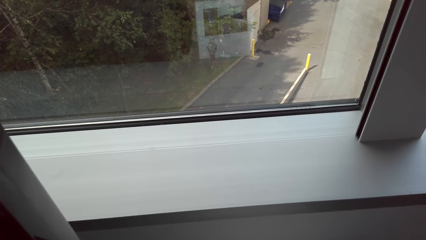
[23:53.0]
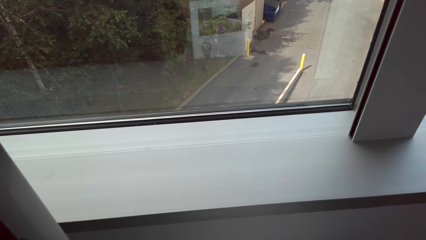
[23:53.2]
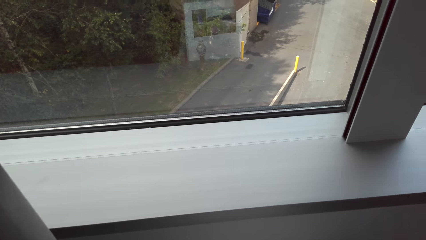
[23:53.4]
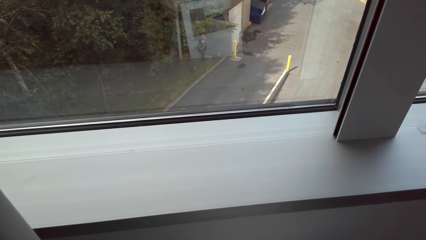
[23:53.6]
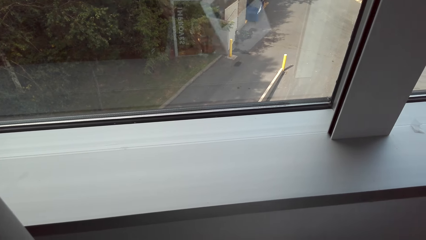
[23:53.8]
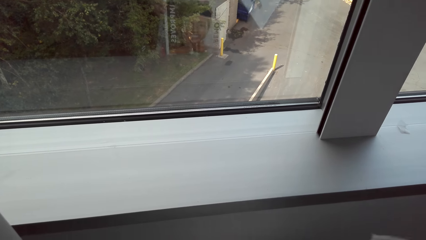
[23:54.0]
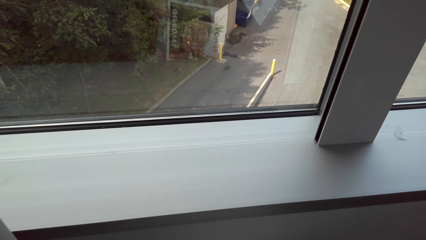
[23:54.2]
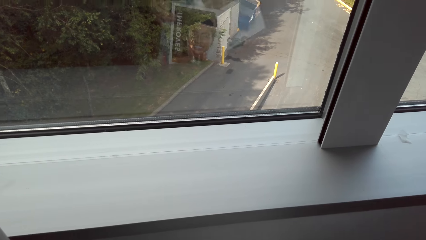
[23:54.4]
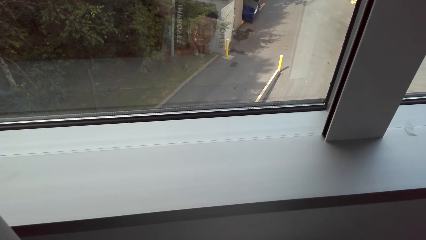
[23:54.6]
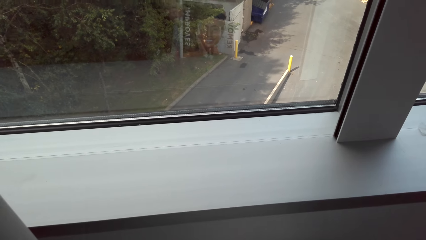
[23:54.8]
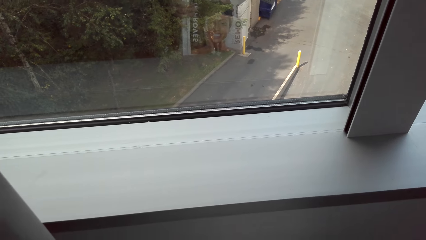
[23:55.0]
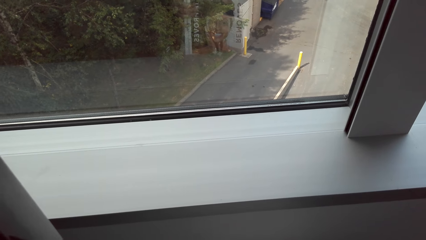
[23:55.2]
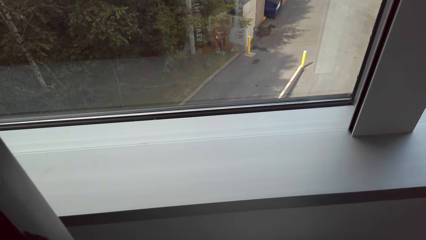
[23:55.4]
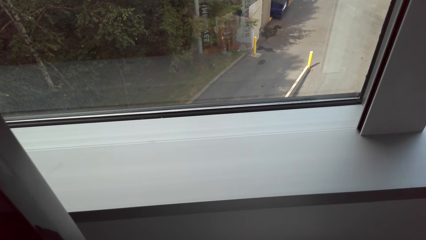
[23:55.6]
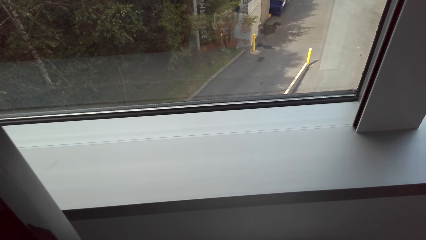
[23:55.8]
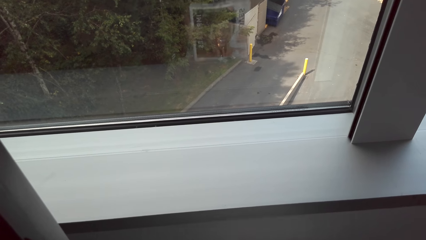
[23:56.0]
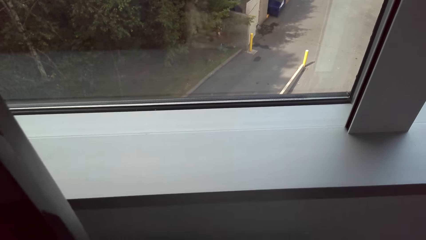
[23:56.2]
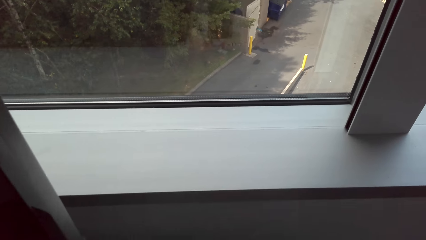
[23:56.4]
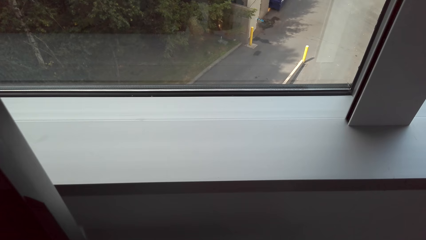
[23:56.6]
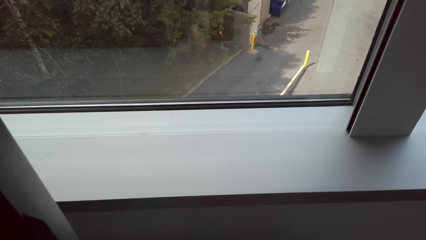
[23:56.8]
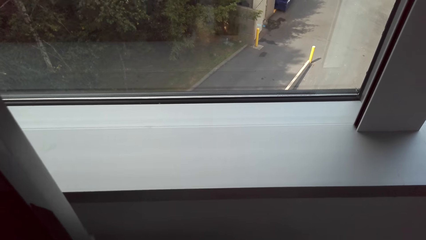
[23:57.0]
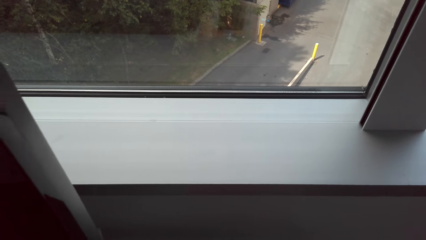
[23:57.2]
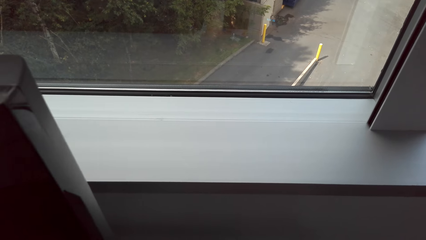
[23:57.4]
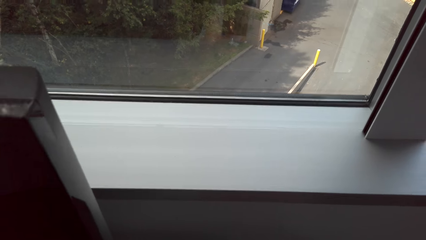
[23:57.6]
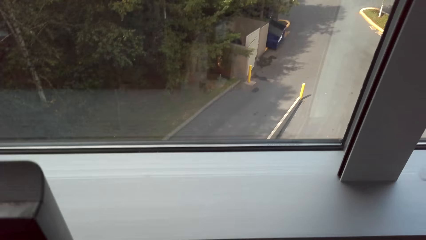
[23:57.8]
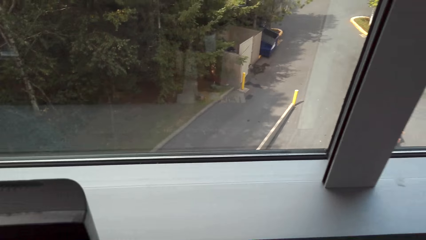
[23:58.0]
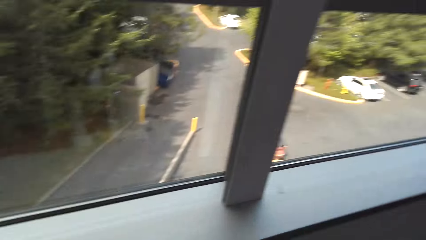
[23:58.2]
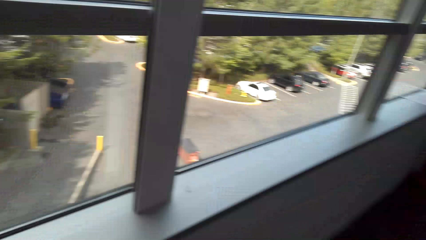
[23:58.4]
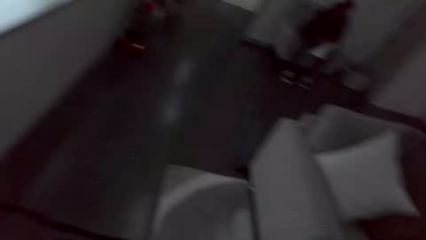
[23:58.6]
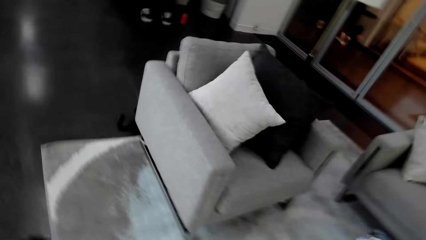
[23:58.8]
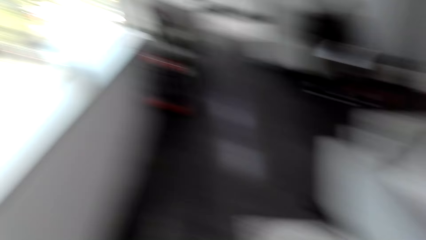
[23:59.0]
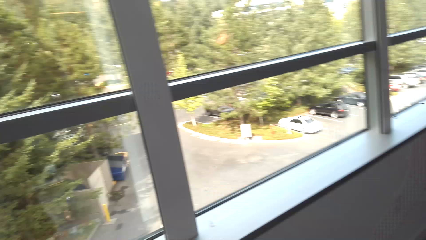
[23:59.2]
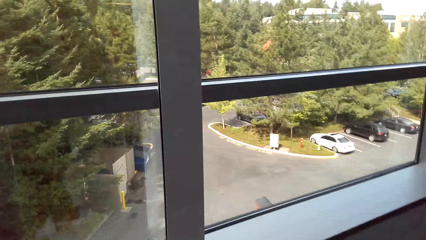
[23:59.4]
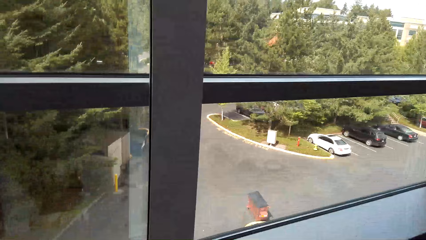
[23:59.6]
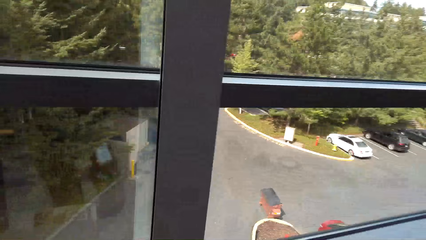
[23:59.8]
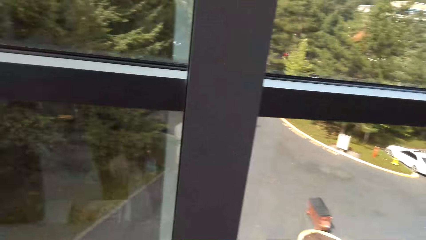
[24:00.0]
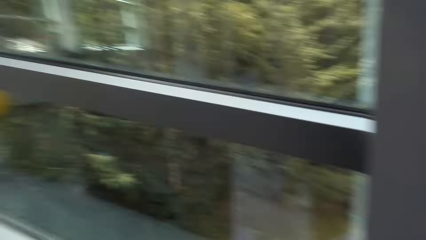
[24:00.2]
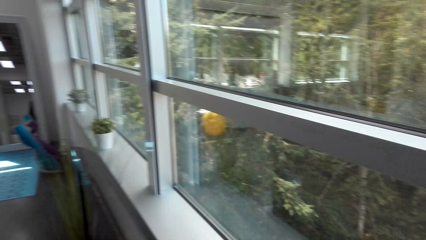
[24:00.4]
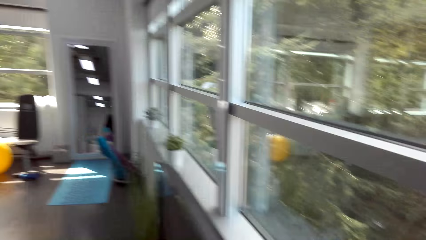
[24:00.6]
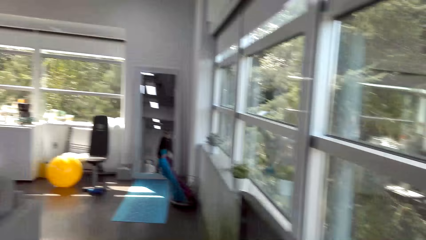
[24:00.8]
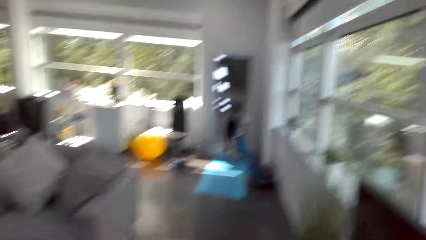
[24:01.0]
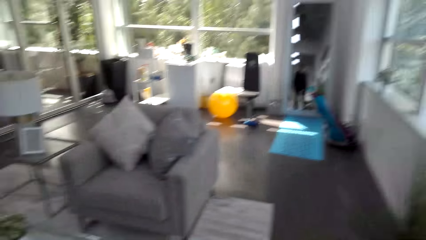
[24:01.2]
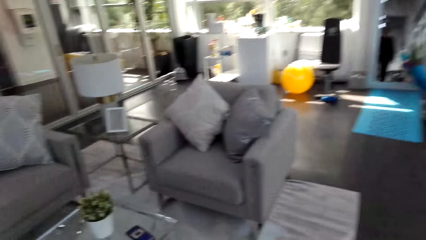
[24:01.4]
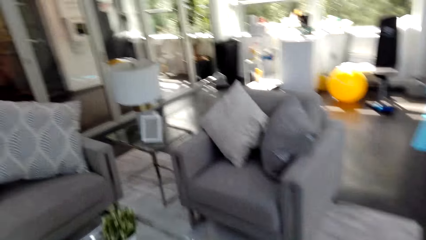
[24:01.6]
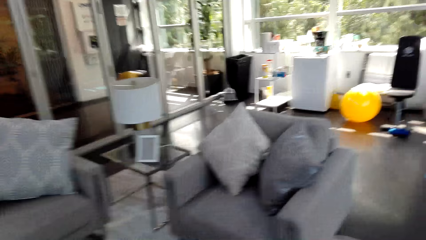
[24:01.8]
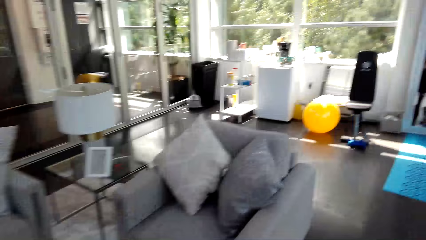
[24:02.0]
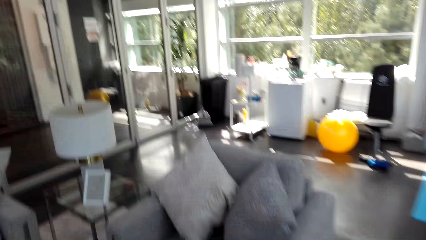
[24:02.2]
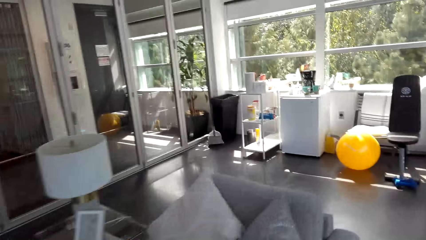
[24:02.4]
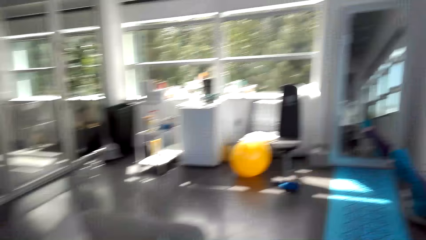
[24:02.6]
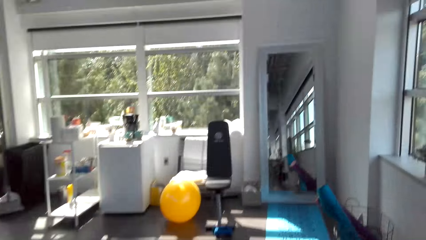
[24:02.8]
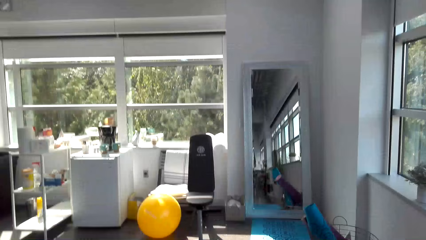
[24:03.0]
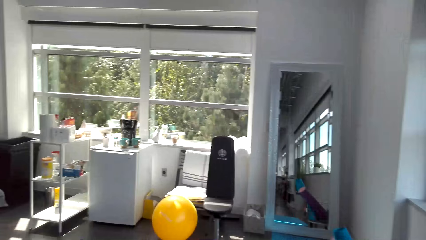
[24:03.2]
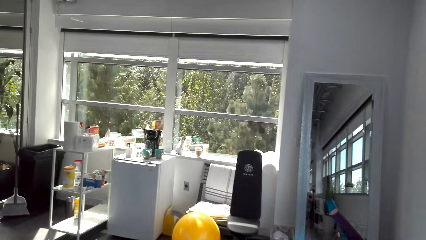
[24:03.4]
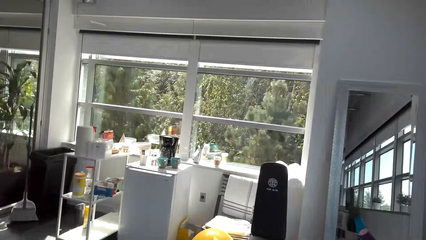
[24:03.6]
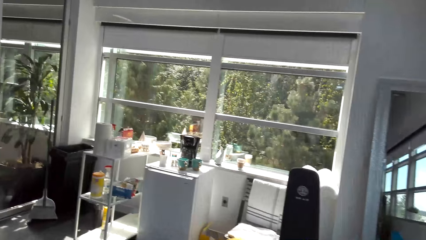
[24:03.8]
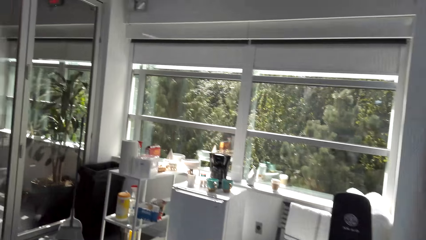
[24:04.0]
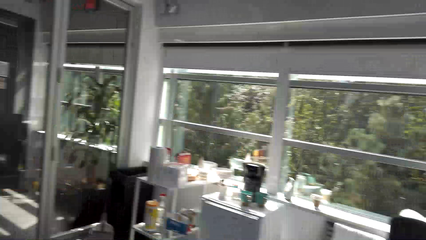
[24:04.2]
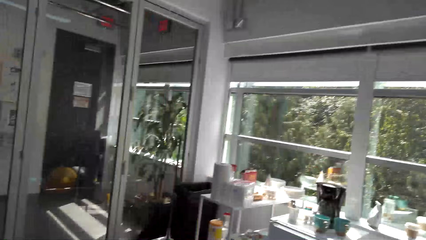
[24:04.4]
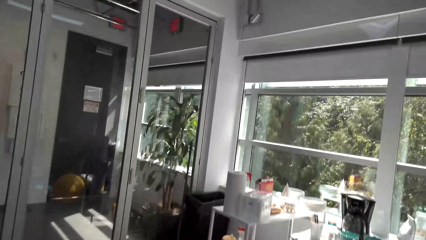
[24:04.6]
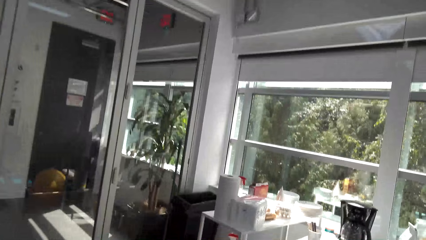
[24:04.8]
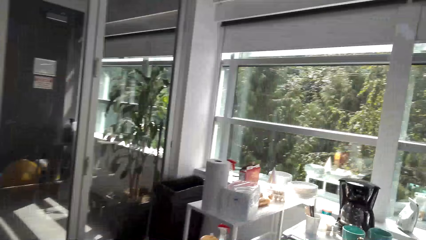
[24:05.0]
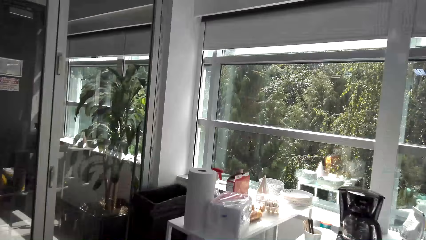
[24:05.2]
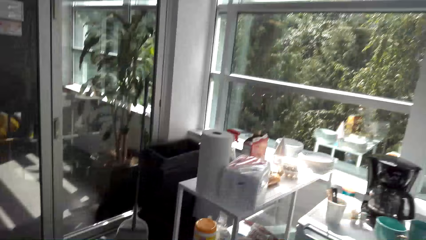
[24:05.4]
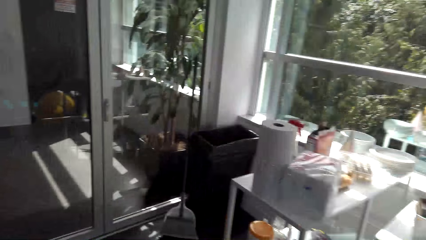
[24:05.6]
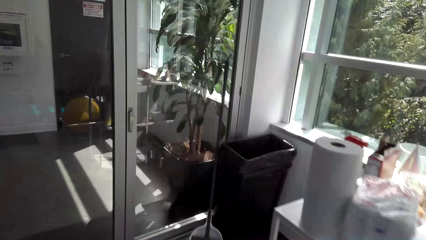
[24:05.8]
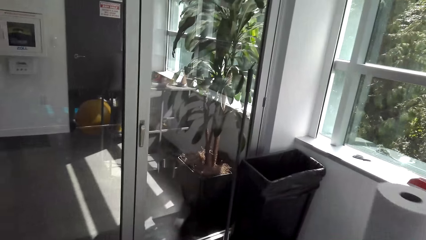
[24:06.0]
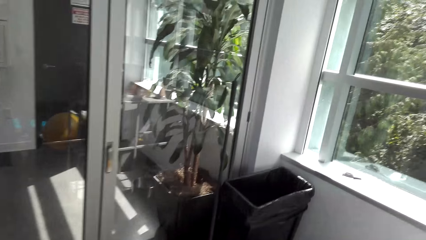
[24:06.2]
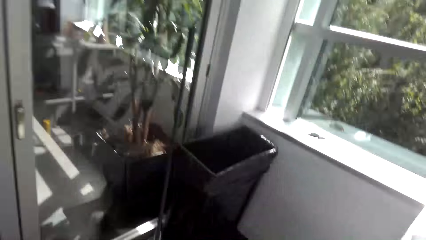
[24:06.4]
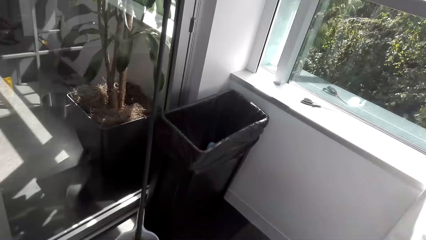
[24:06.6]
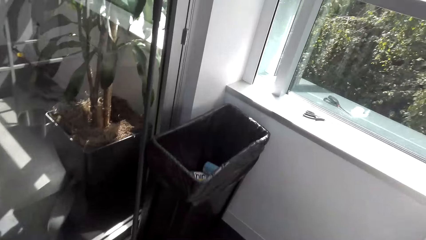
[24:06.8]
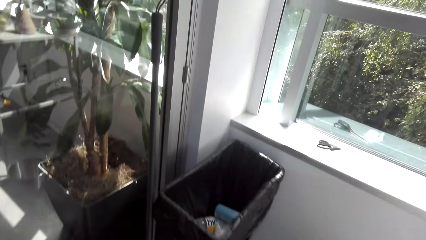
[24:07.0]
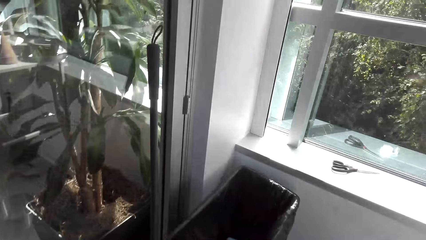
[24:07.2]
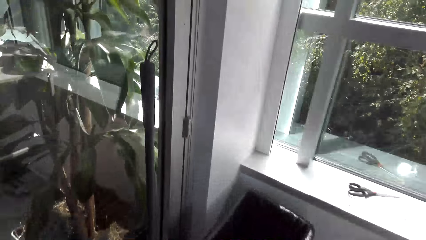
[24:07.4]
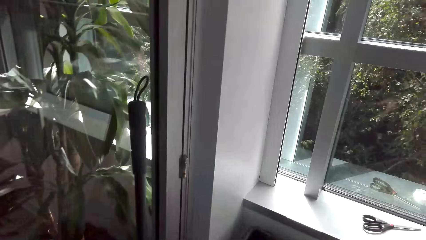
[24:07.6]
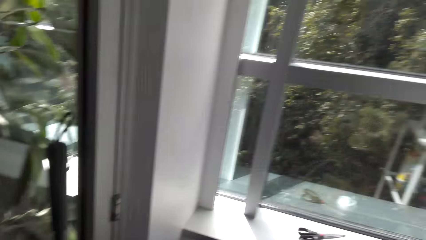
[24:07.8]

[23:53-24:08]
The camera wearer looks around the living room. They walk towards a trash bin. They walk around the house.
